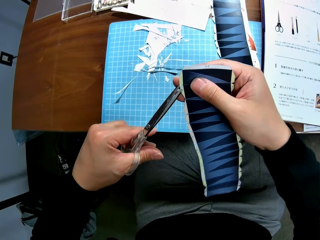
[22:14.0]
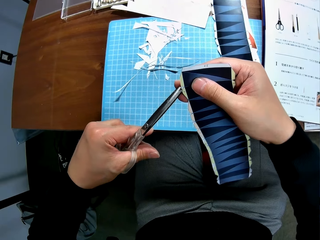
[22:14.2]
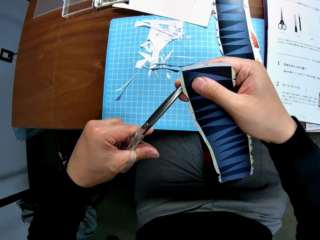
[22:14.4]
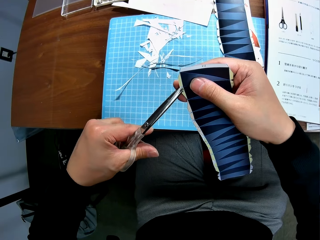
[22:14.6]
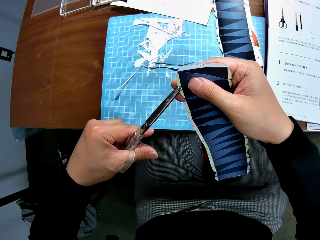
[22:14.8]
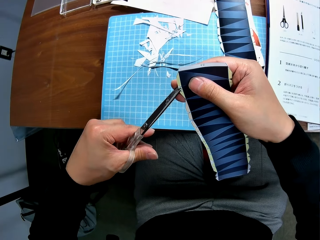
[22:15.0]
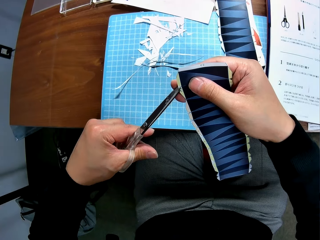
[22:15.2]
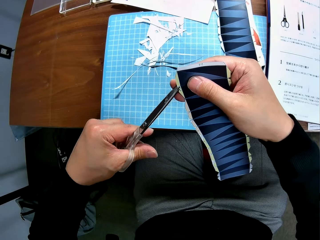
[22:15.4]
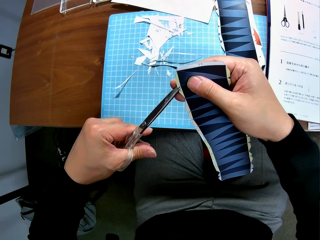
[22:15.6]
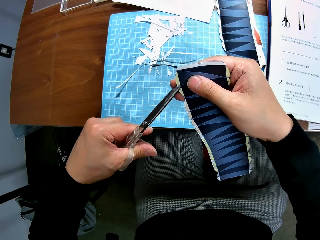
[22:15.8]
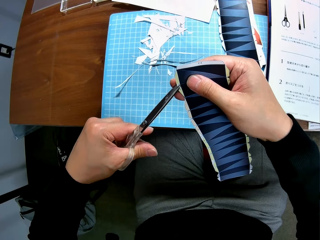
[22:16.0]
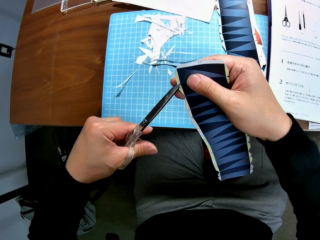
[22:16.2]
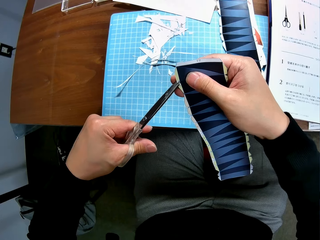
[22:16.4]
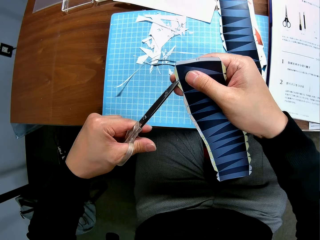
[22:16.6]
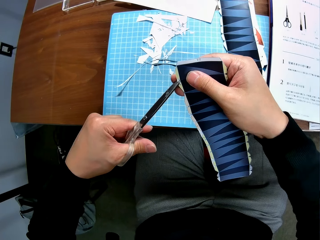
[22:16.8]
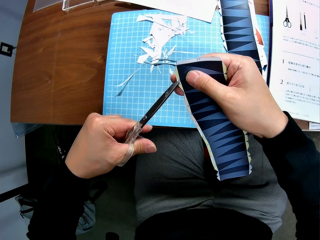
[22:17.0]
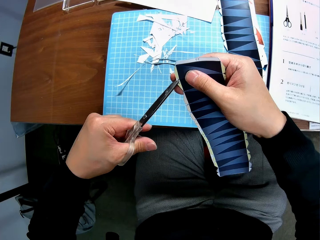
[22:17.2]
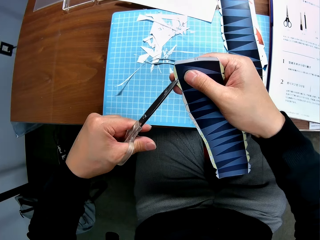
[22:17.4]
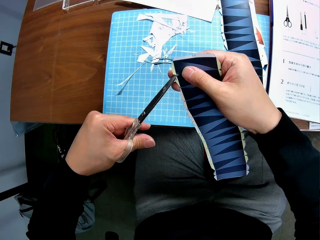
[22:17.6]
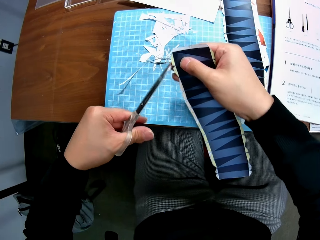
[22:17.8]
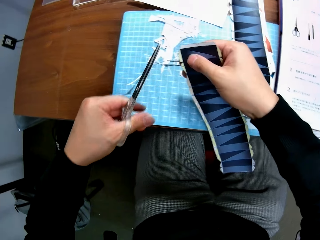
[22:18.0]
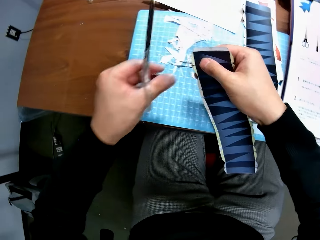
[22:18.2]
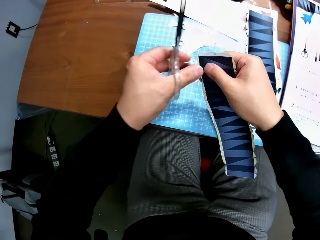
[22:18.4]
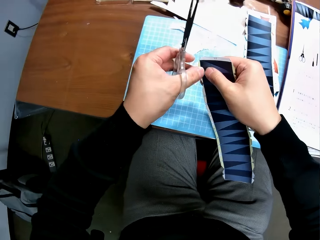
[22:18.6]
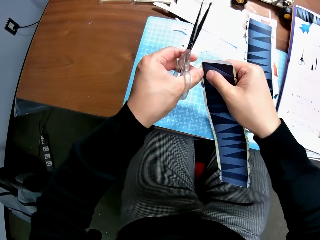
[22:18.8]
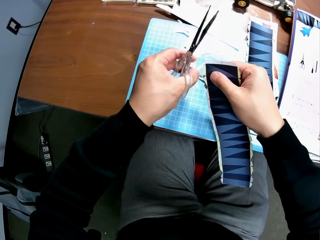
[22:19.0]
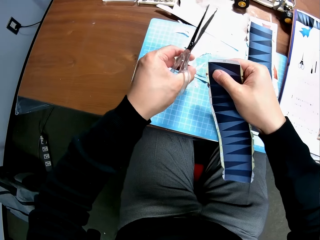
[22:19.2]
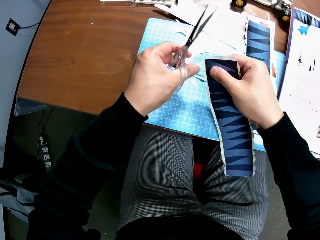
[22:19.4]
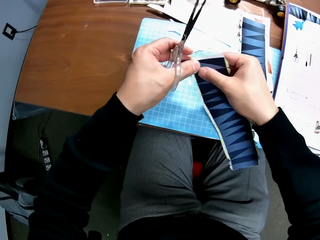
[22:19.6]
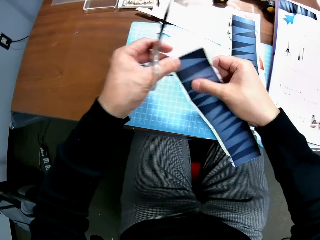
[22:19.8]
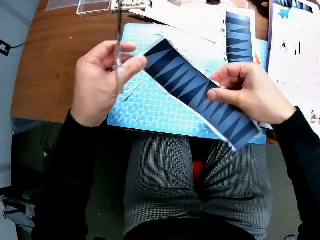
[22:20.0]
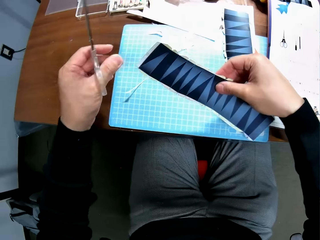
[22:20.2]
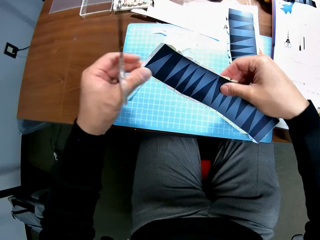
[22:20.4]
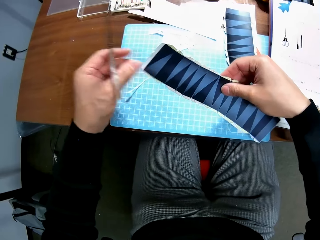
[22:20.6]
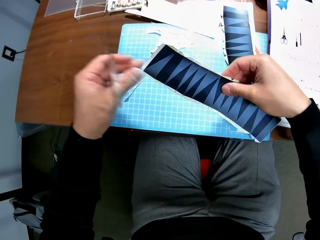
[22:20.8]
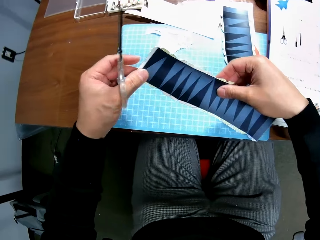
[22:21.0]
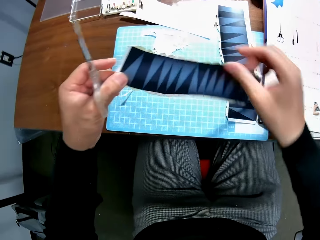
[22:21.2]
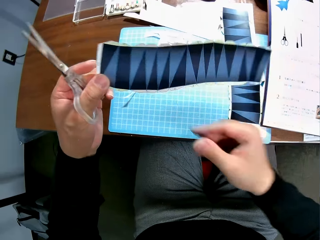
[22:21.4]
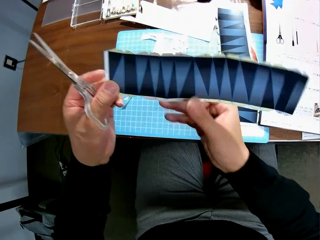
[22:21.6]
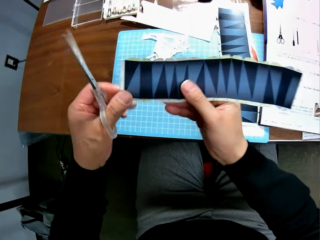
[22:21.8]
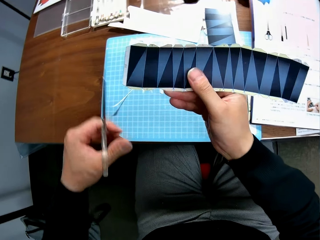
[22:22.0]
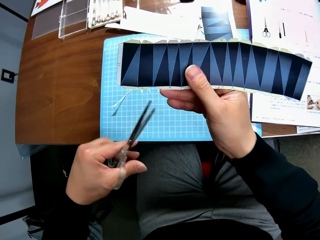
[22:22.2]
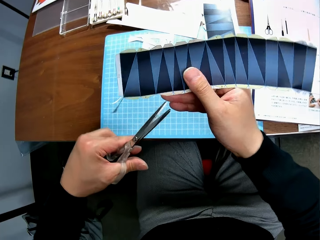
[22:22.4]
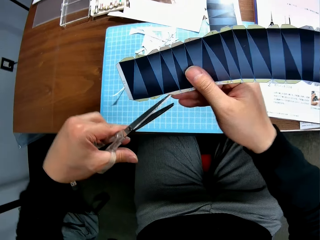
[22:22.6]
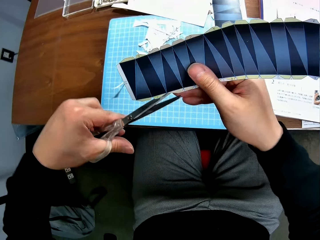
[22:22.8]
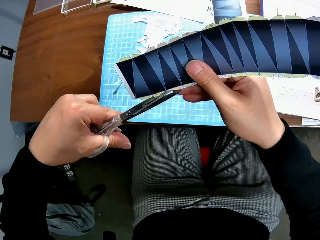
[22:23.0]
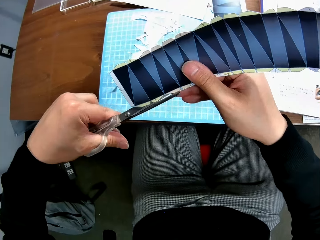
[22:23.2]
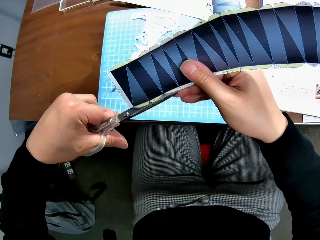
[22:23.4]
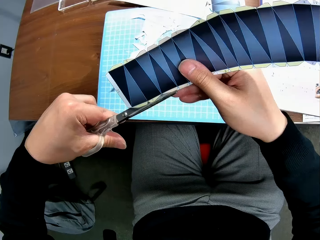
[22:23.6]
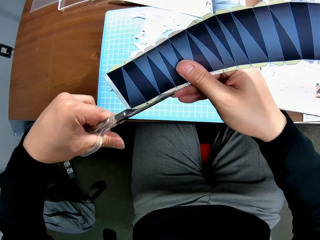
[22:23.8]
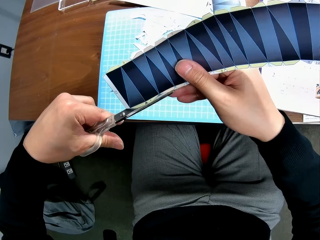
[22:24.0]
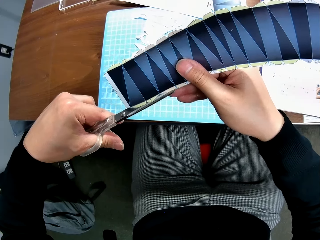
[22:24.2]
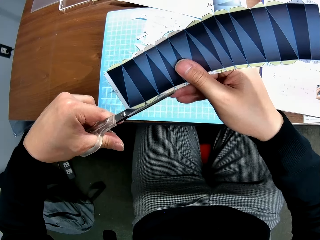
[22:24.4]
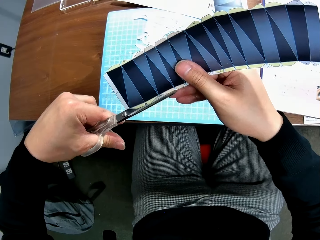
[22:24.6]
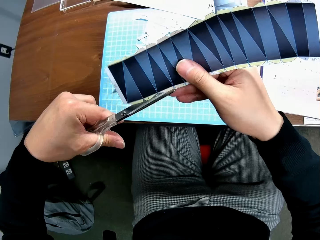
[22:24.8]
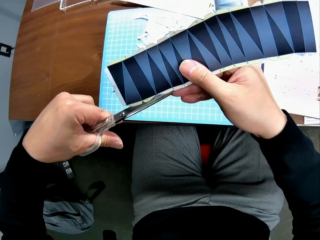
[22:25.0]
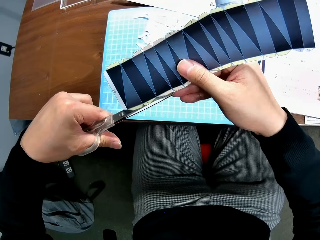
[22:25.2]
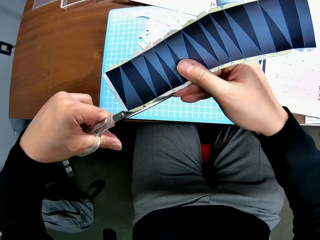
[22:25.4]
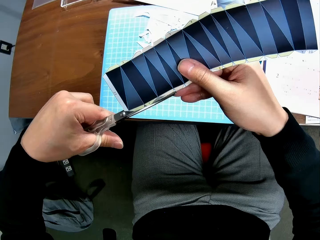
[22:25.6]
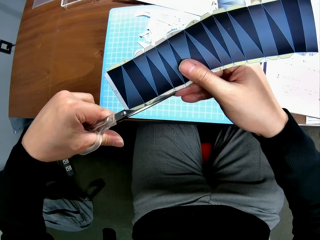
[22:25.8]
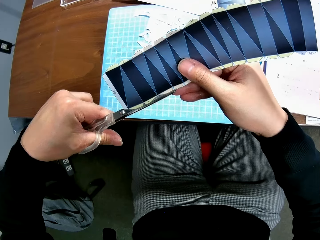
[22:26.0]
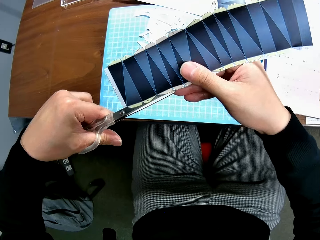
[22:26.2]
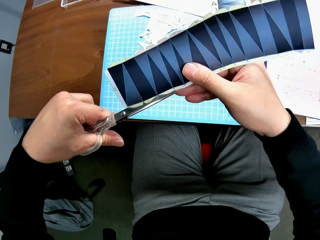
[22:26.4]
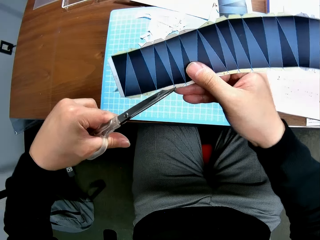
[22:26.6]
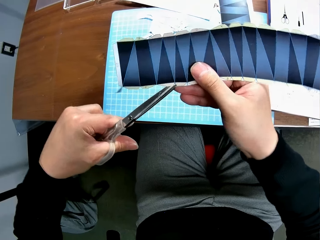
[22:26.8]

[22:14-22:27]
The camera wearer cuts a printed paper with a pair of scissors. He stops cutting the printed paper with the pair of scissors. He removes another cut piece from the paper stock and drops the cut piece on the cutting mat. He dusts the paper stock with his left hand. He holds the printed paper with his hands. He continues to craft the paper stock with the scissors. He cuts the printed paper with the pair of scissors.

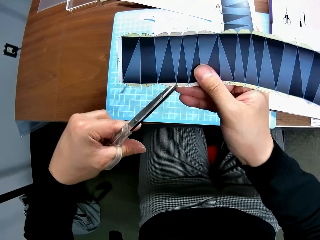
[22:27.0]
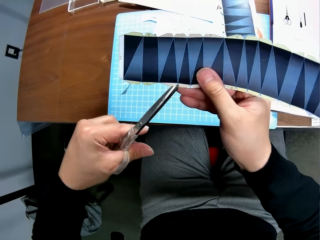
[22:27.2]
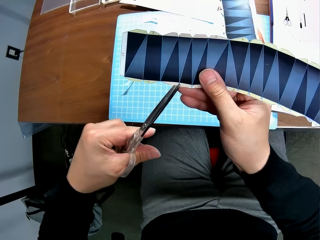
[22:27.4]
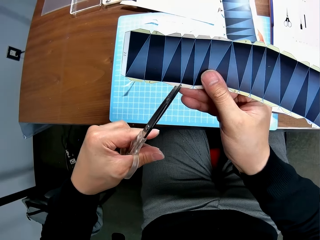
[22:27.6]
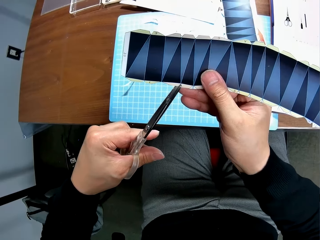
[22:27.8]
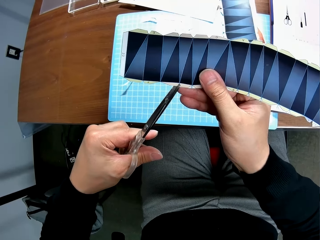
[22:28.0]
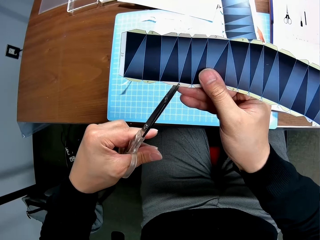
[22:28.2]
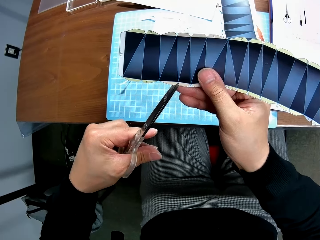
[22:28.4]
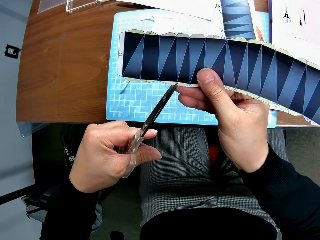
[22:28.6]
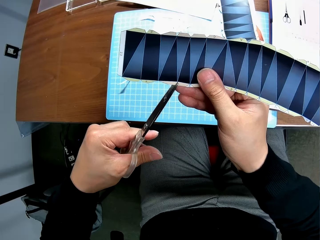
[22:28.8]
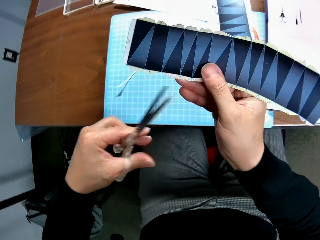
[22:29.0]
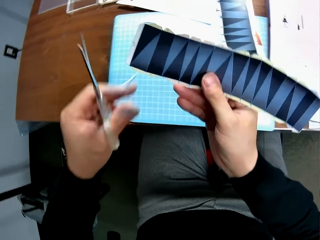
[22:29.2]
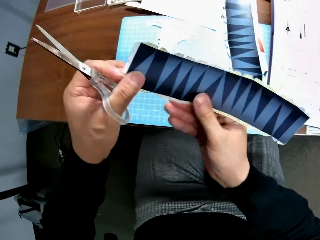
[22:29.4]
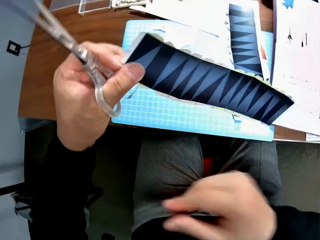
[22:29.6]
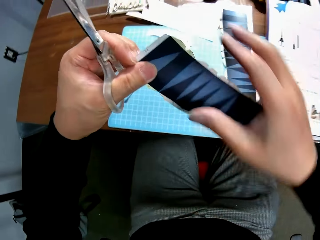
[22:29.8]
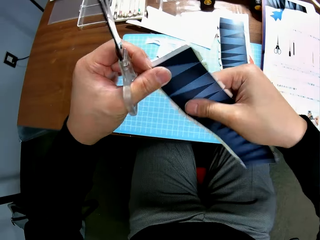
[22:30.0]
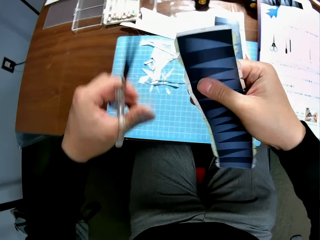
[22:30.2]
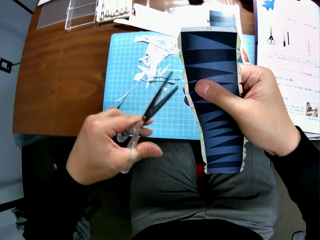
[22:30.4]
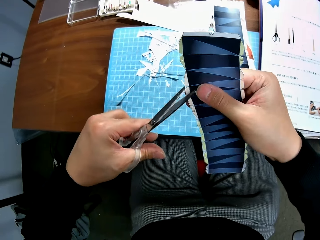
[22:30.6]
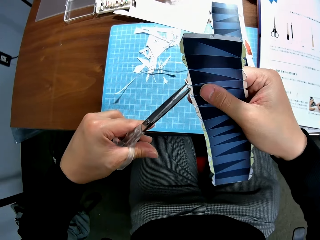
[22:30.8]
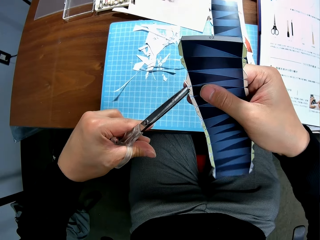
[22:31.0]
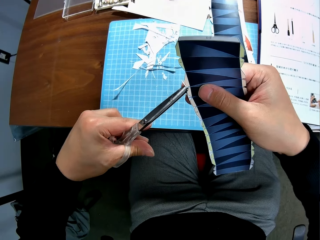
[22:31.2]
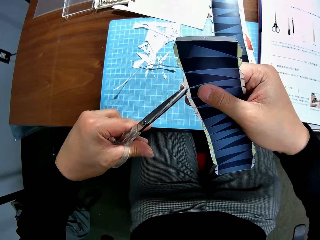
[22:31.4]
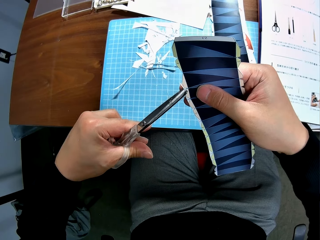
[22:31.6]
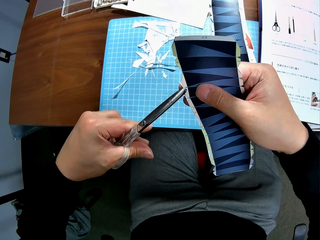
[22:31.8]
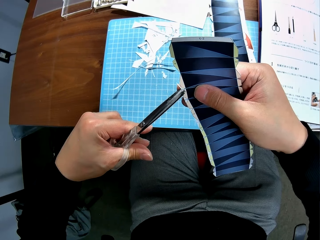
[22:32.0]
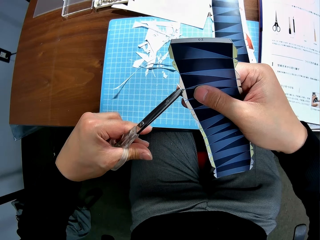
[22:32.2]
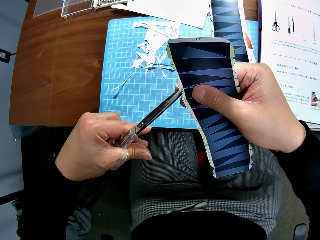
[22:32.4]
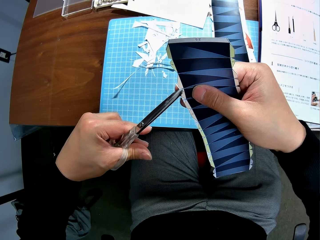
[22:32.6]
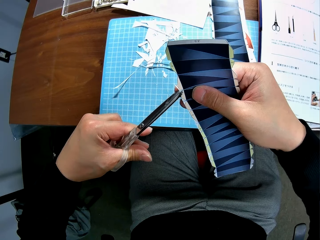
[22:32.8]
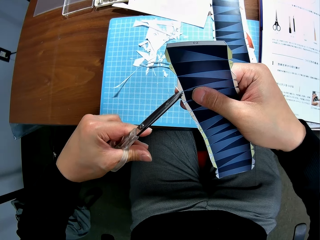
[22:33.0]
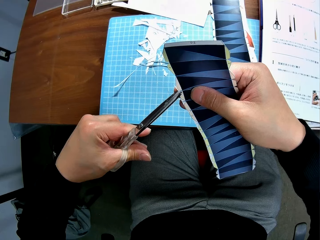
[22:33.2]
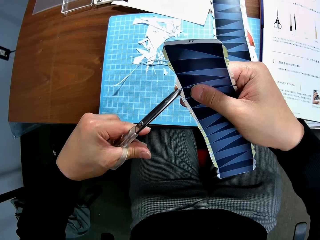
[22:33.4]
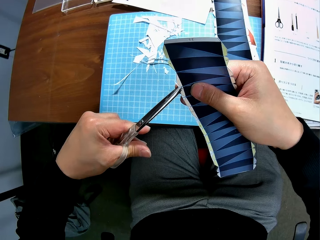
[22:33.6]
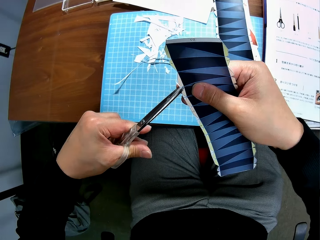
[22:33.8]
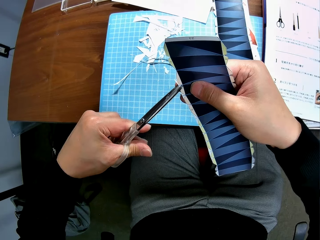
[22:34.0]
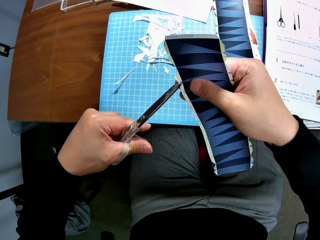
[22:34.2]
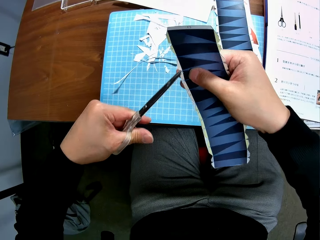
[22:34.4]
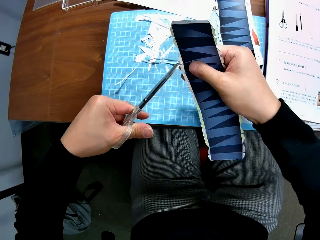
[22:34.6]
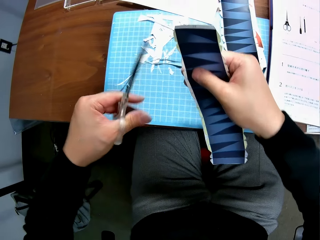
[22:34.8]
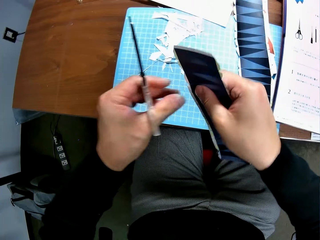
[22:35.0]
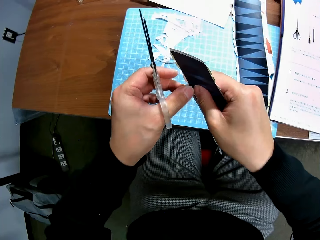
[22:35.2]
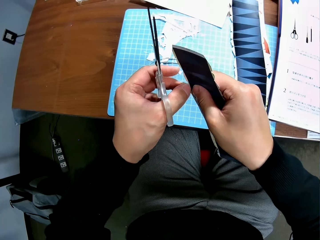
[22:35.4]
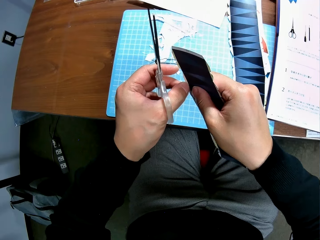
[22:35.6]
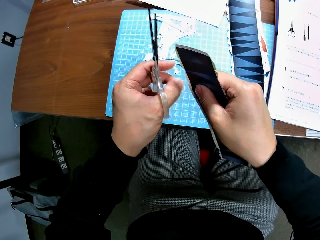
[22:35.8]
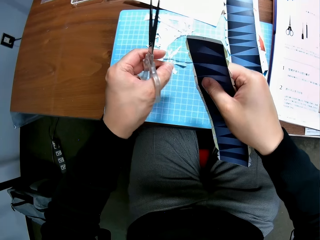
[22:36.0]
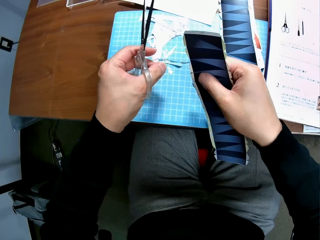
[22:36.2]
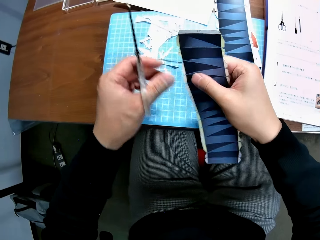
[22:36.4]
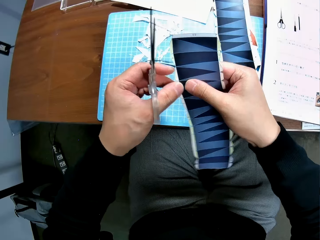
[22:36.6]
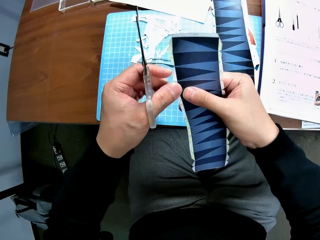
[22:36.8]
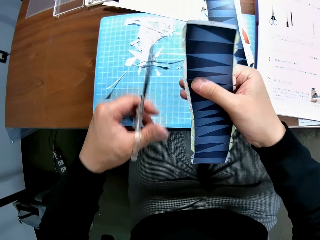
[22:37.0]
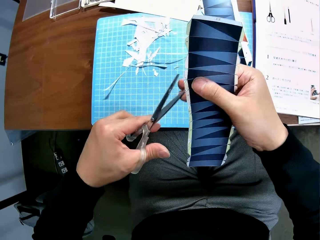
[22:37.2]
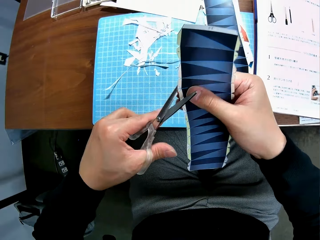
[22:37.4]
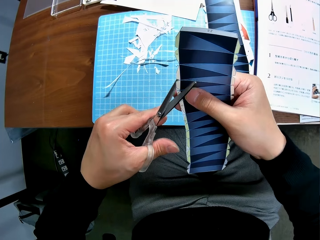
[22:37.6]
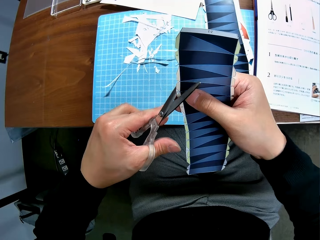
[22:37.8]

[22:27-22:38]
The camera wearer stops cutting a printed paper with a pair of scissors. They cut the printed paper with the pair of scissors. They stop cutting the printed paper with the pair of scissors. They remove another cut piece from the paper stock and drop the cut piece on the cutting mat. They continue to craft the paper stock with the scissors.
